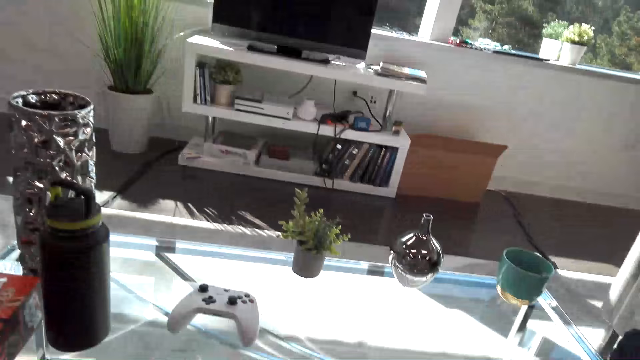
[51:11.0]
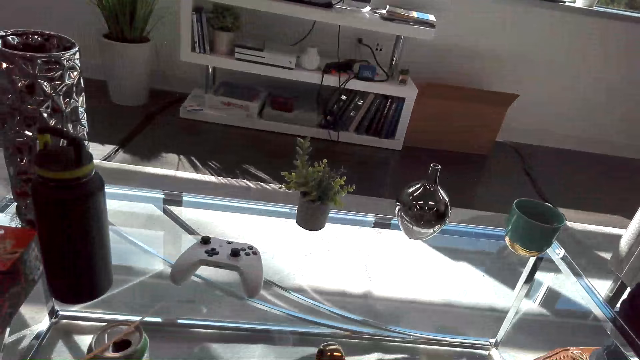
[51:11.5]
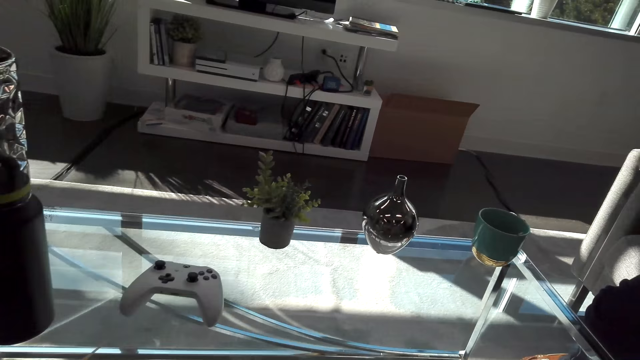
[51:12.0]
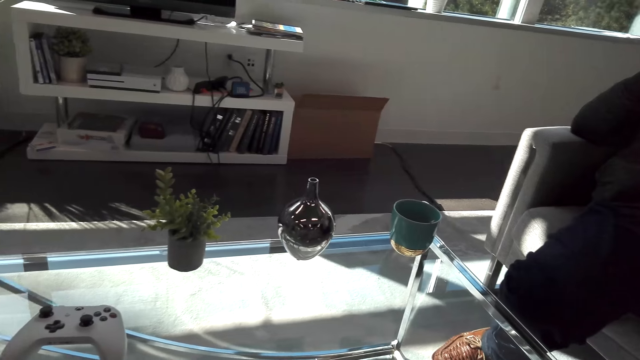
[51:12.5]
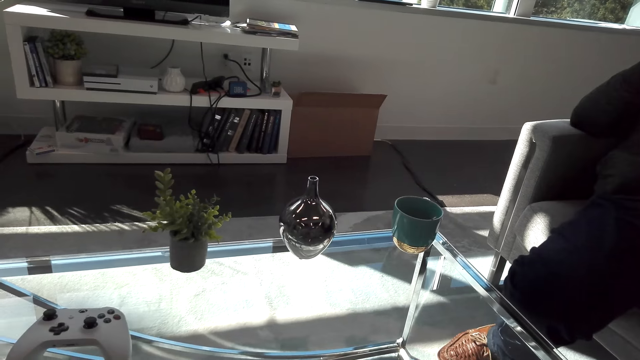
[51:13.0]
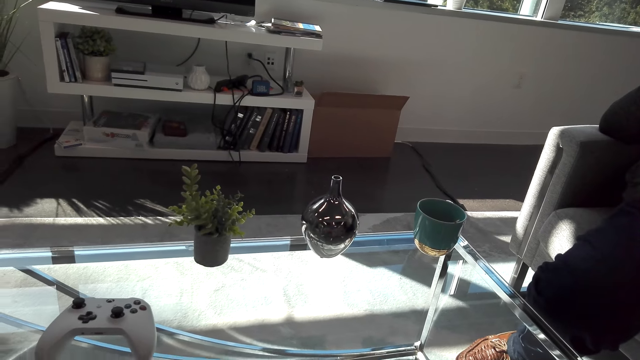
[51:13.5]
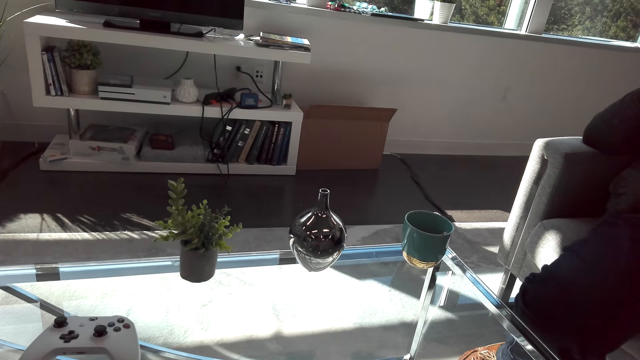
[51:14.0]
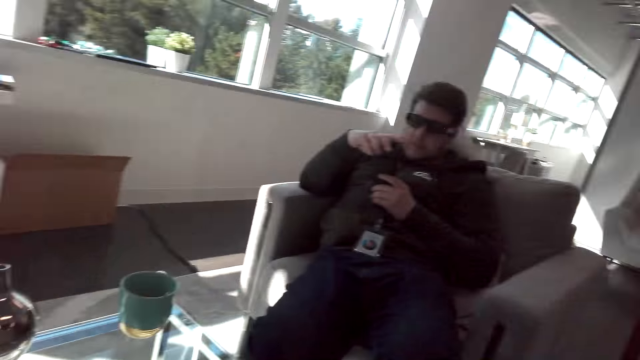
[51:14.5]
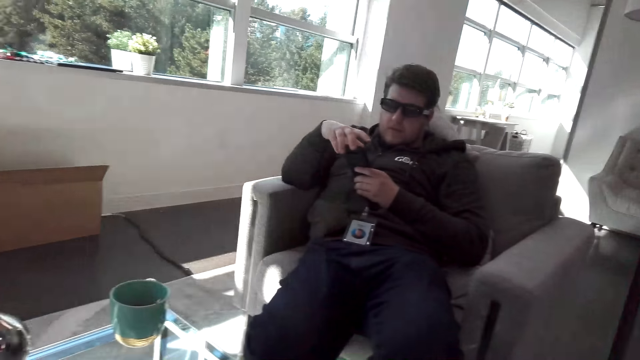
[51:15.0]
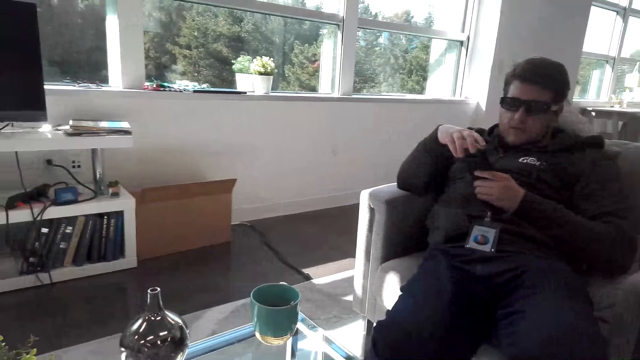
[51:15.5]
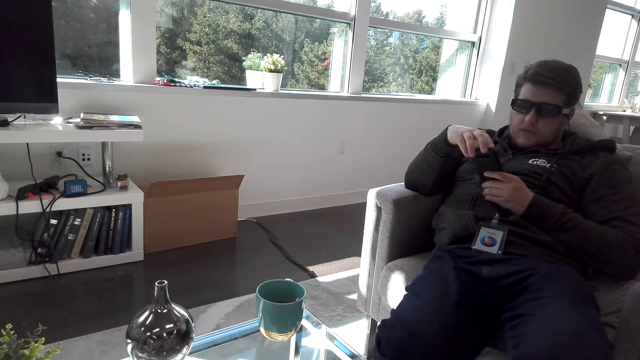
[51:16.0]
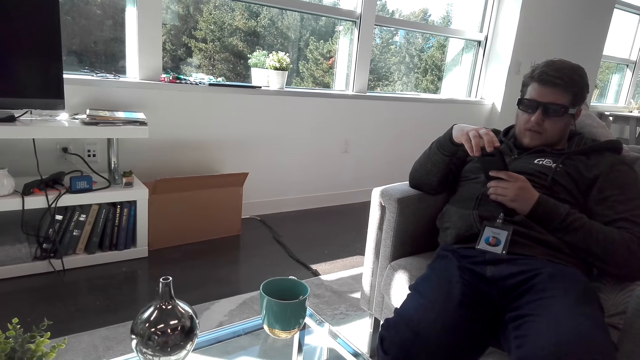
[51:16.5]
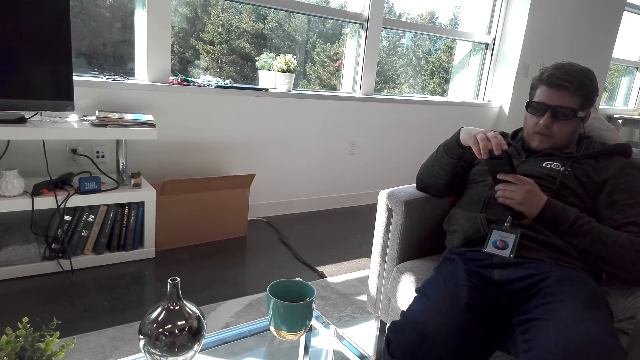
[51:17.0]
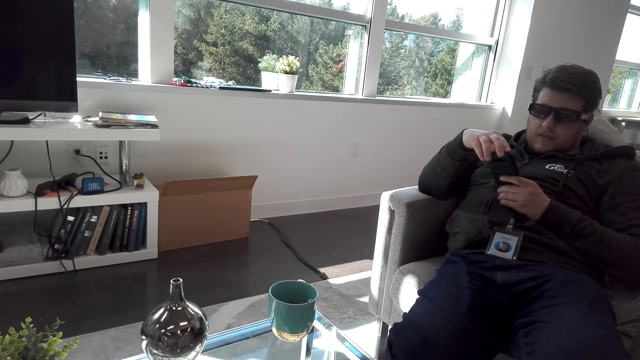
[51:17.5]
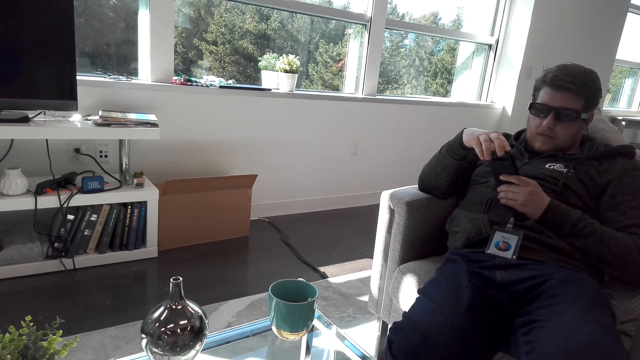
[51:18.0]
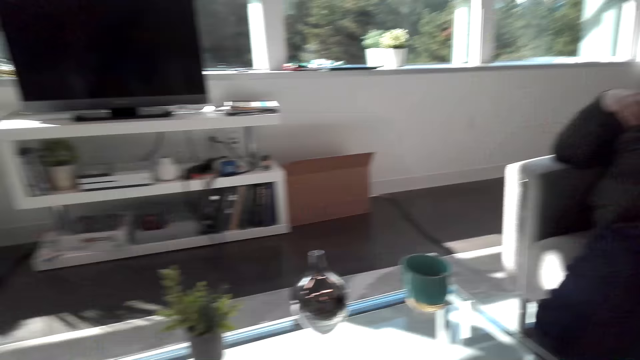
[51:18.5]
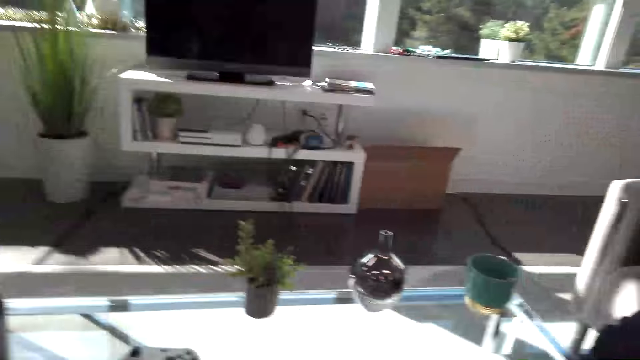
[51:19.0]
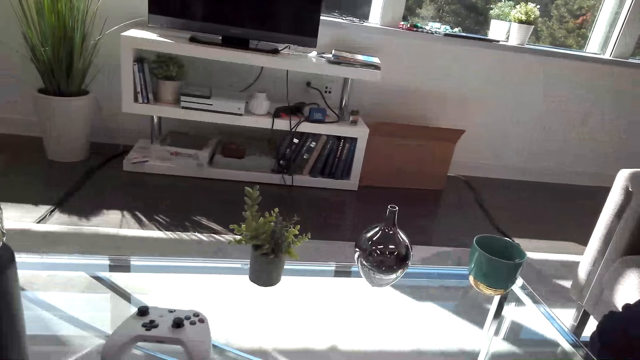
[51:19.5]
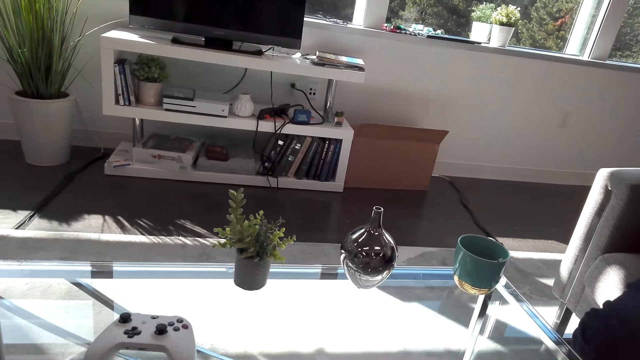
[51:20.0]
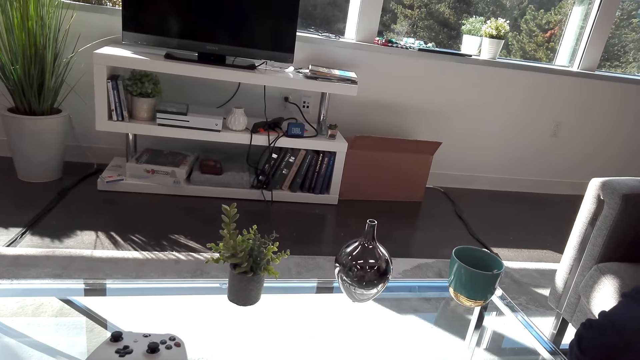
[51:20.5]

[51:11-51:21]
A man interacts with the camera wearer. The man uses a phone. The camera wearer talks to the man.

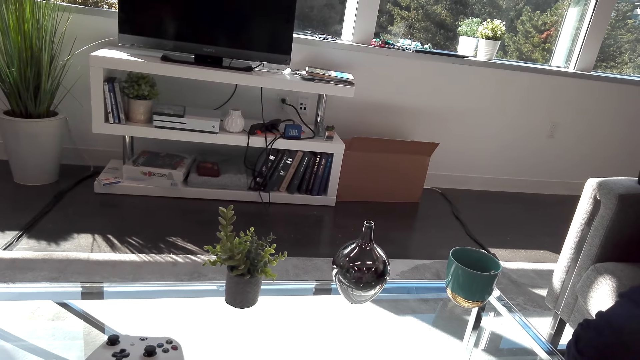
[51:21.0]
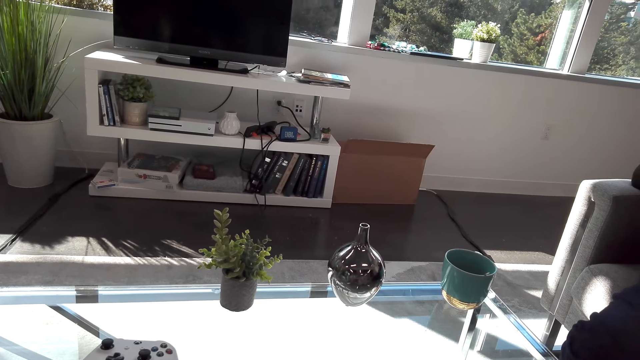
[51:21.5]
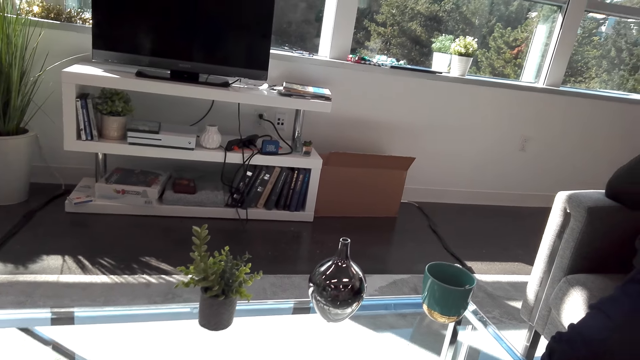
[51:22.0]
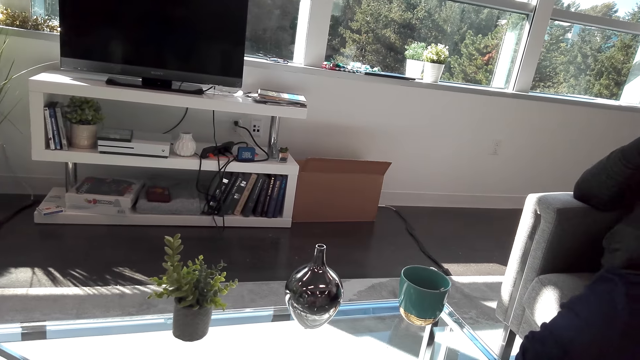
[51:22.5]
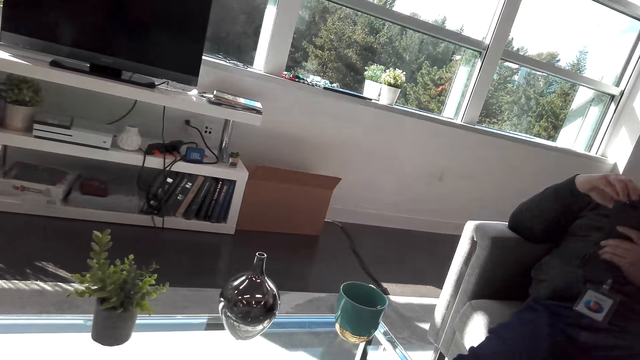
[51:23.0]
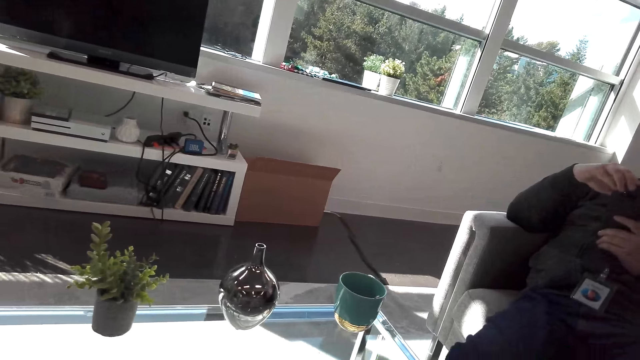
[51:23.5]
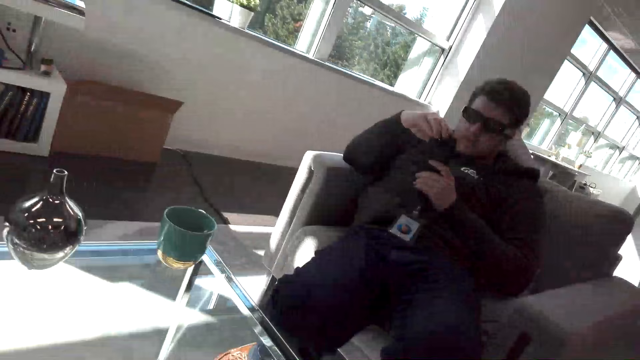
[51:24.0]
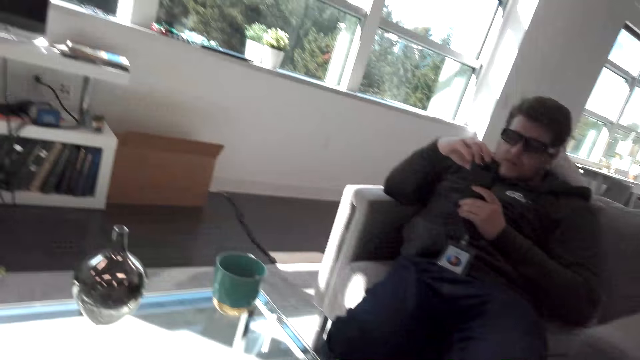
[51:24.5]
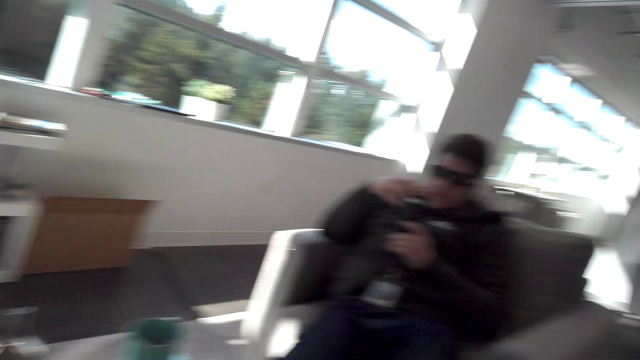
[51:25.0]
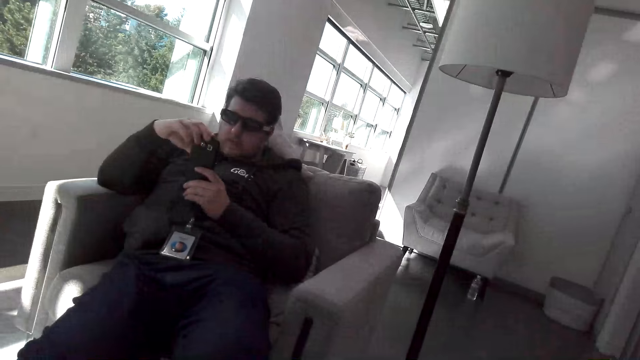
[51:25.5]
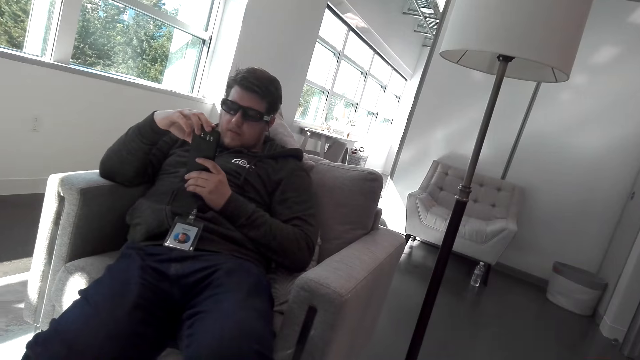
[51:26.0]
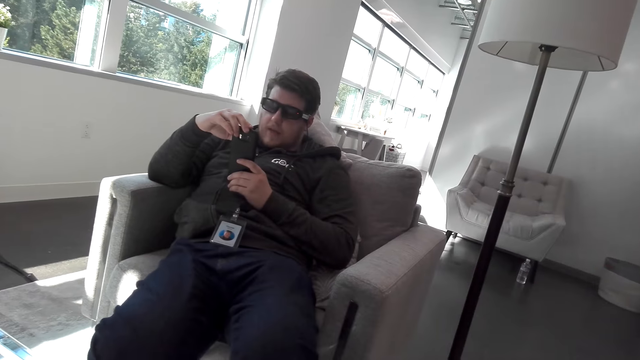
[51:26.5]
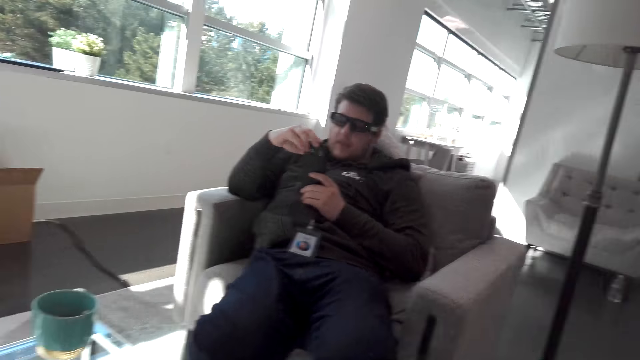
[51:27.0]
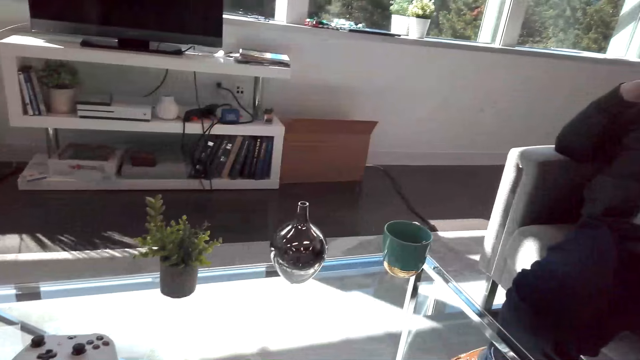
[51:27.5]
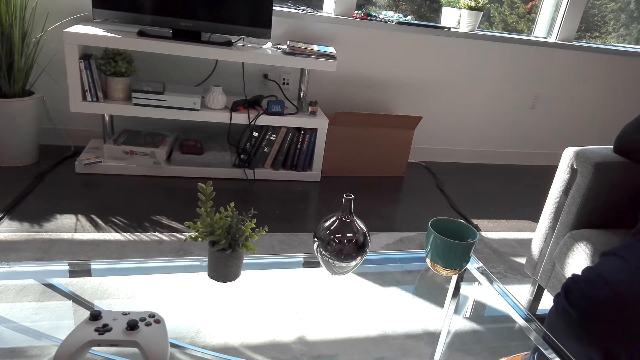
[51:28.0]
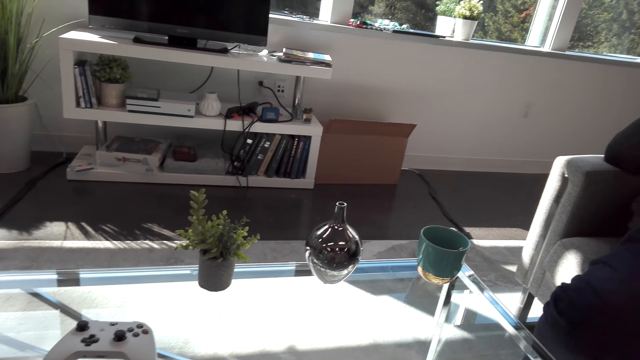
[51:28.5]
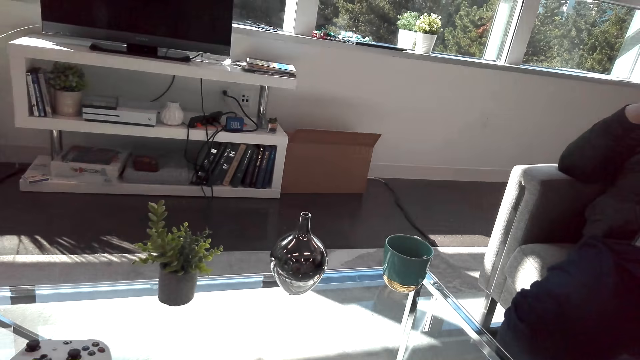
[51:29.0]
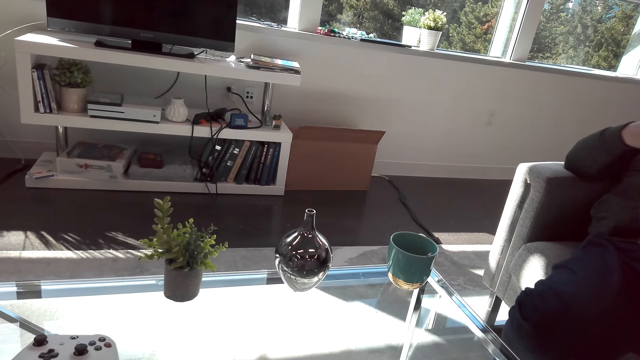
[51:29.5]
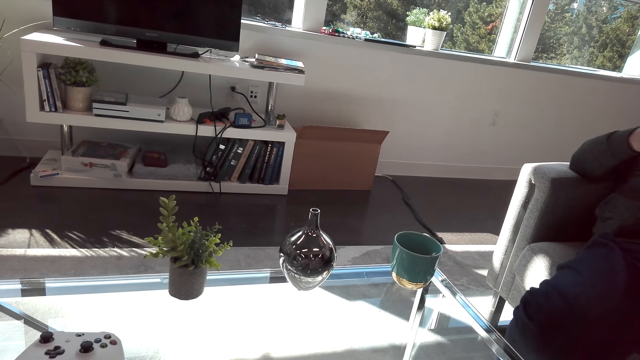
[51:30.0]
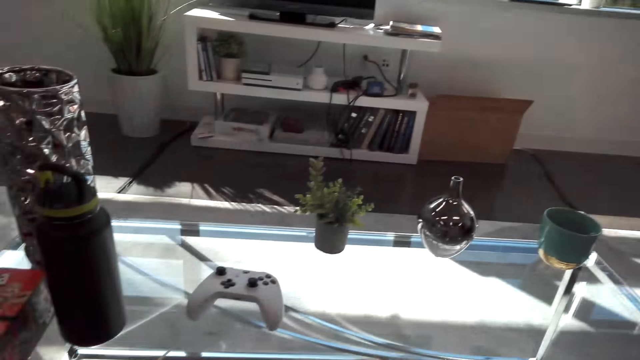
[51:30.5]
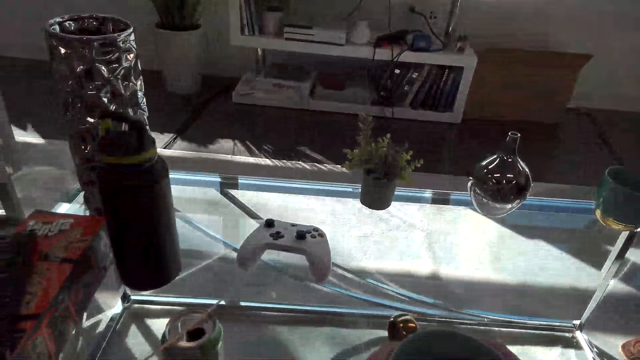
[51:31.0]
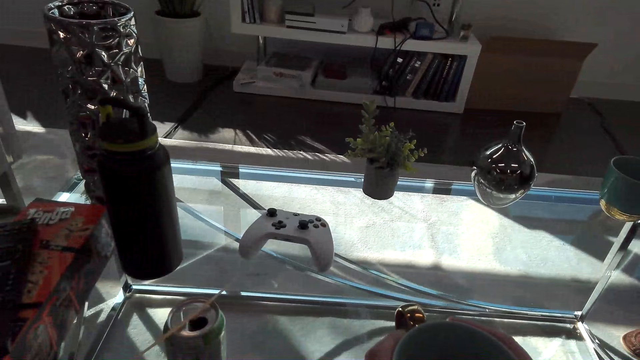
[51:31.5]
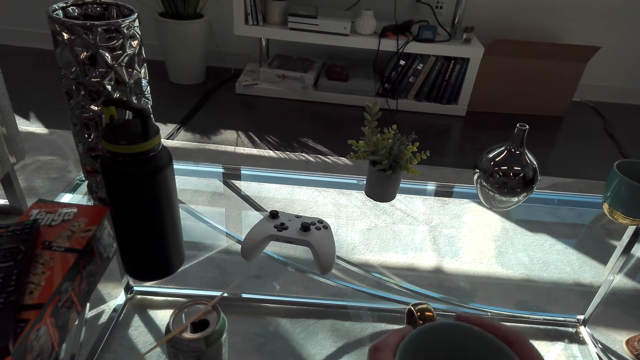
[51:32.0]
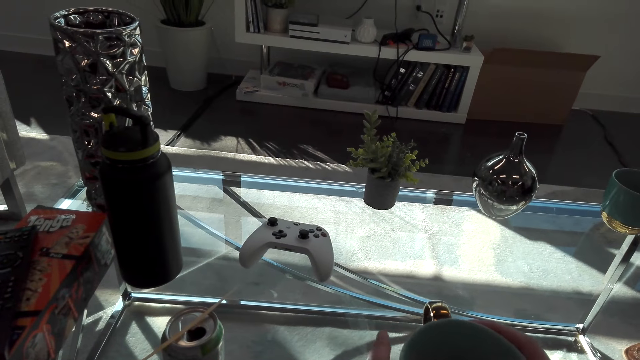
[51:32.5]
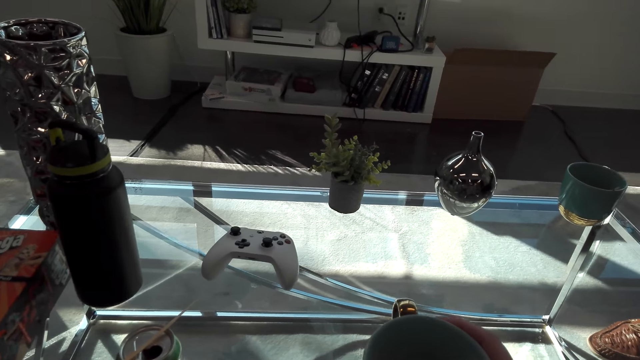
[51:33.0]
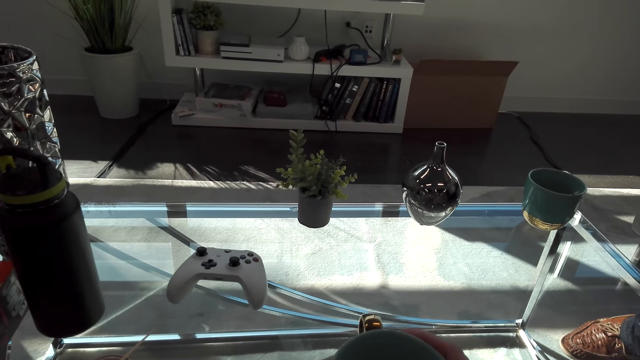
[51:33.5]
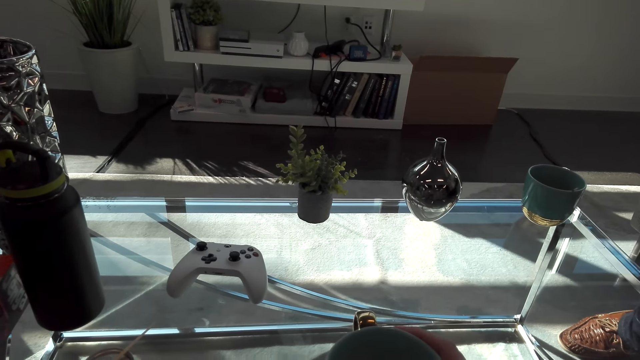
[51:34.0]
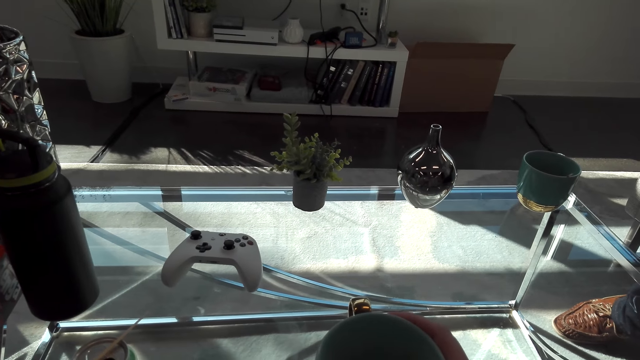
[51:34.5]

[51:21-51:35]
The camera wearer looks at the table. A man uses a phone. The camera wearer looks at the man. The man interacts with the camera wearer. The camera wearer holds a coffee mug.
